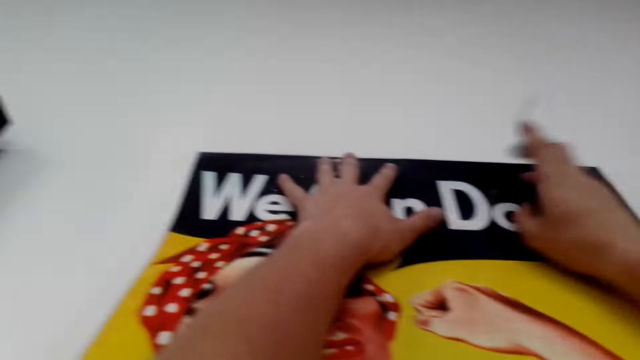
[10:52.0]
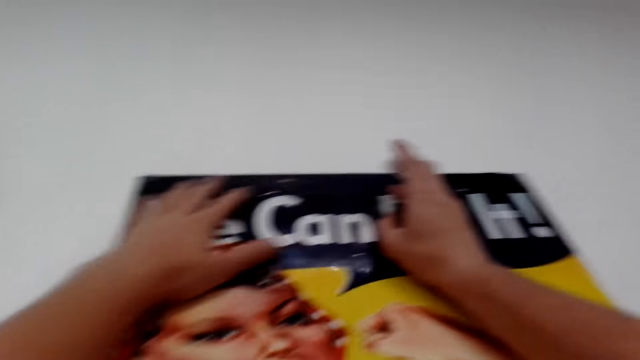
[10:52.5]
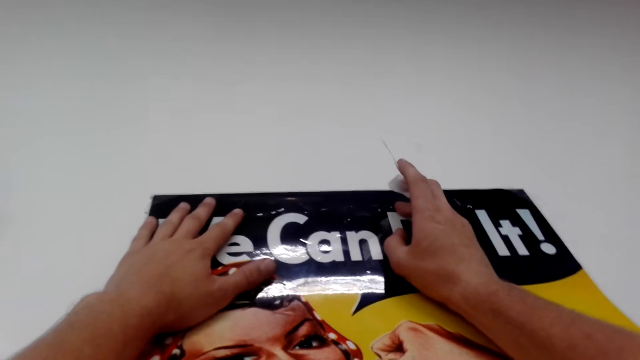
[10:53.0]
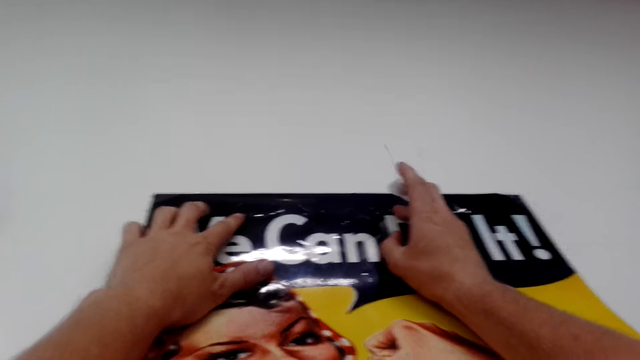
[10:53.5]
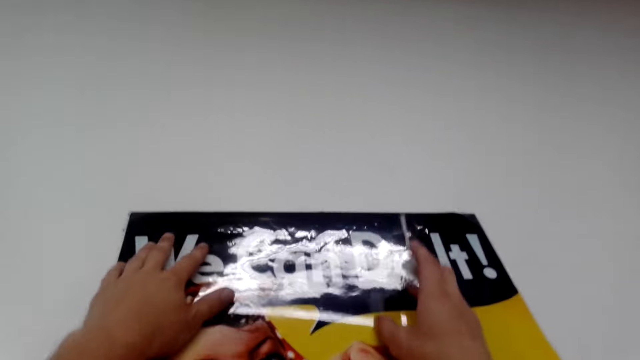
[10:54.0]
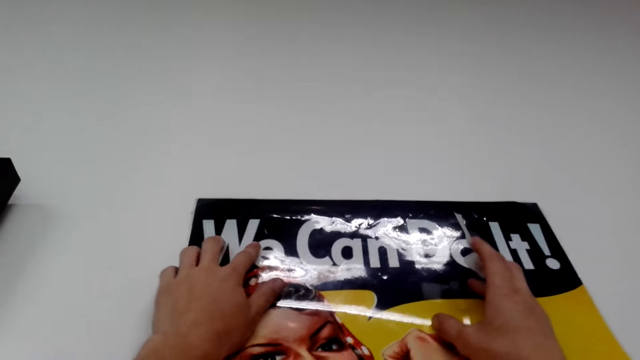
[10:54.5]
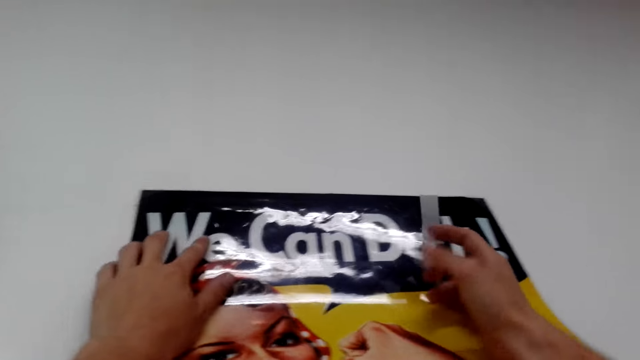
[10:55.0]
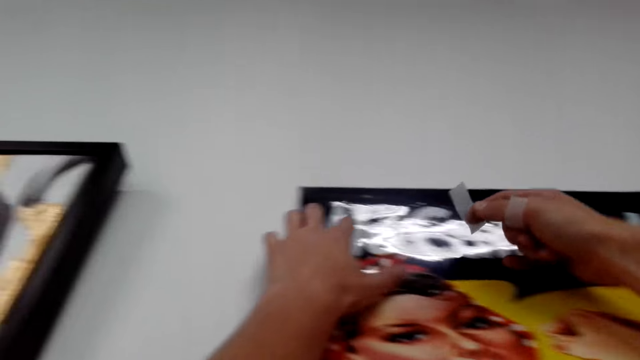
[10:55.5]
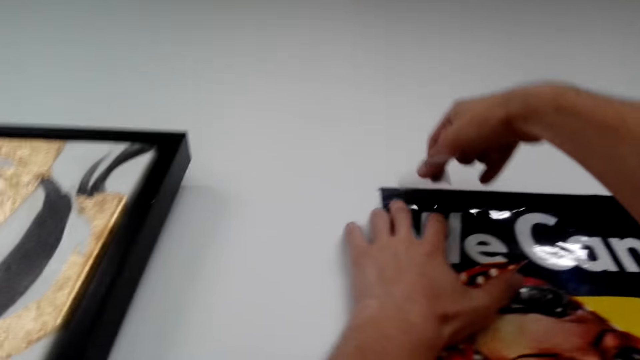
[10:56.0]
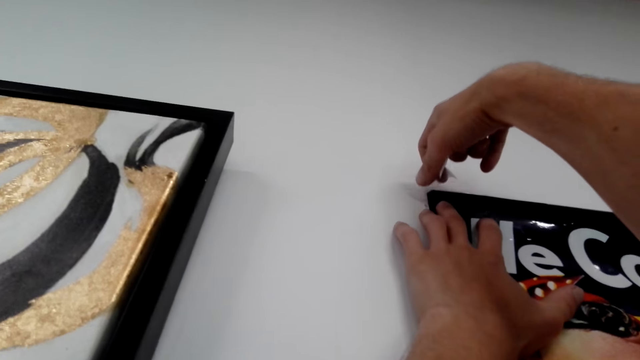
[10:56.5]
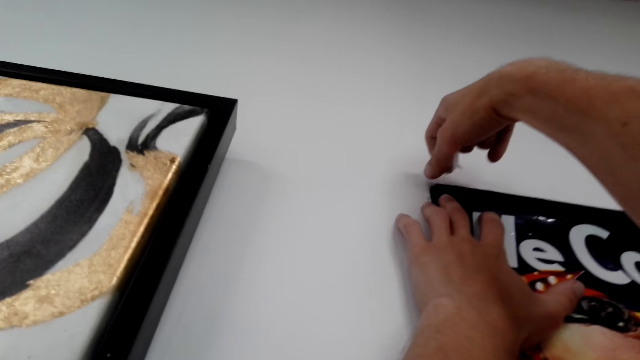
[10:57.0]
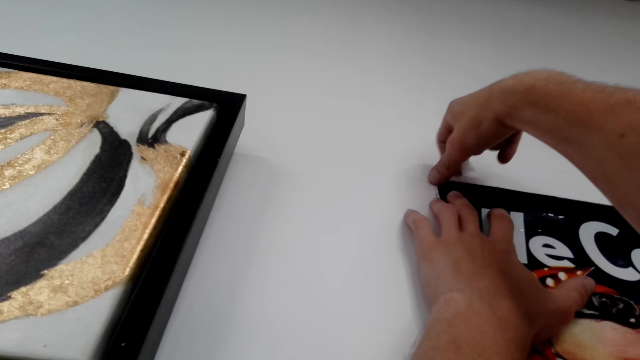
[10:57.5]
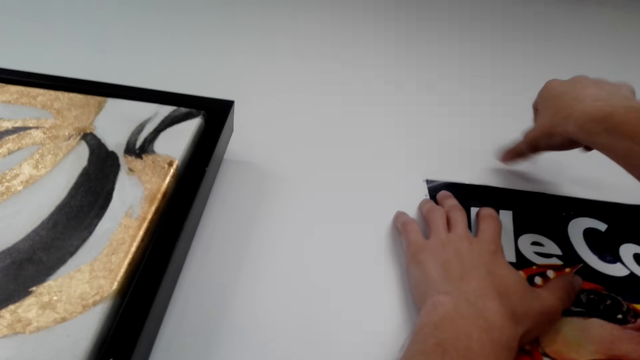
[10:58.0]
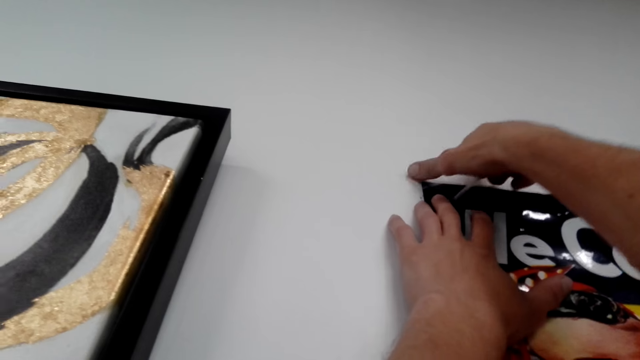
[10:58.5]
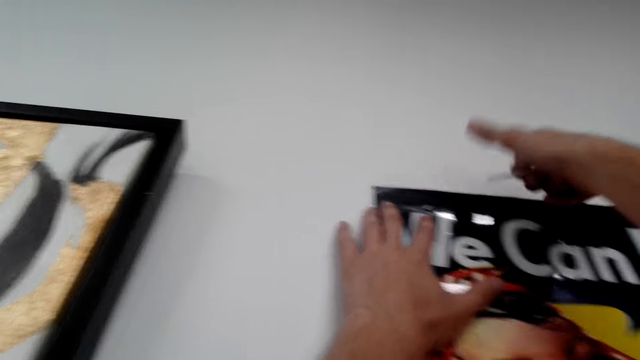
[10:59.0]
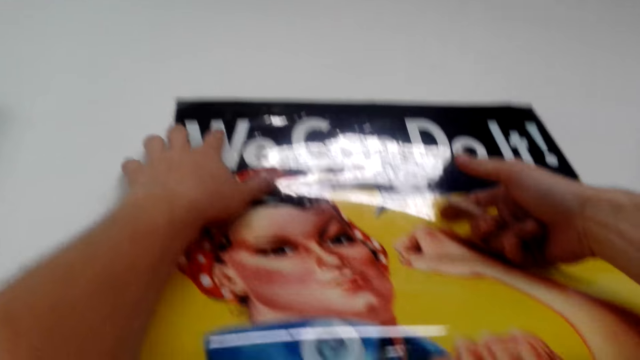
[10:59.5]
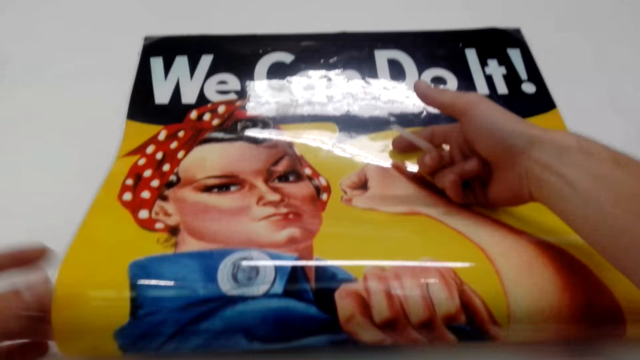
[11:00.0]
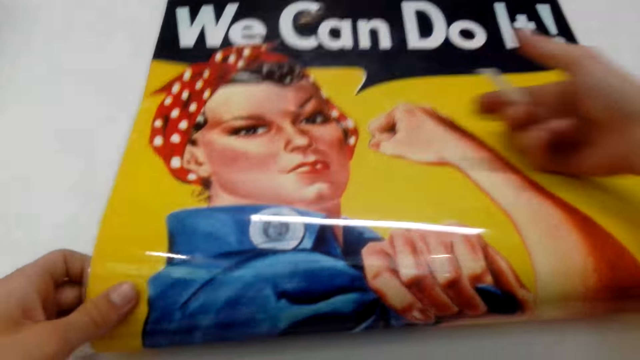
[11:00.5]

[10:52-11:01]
The camera wearer aligns the wall art paper well on the wall. He fixes the wall art paper with cello tape on the wall. He puts the seal tape with his right hand on the wall and the portrait art.

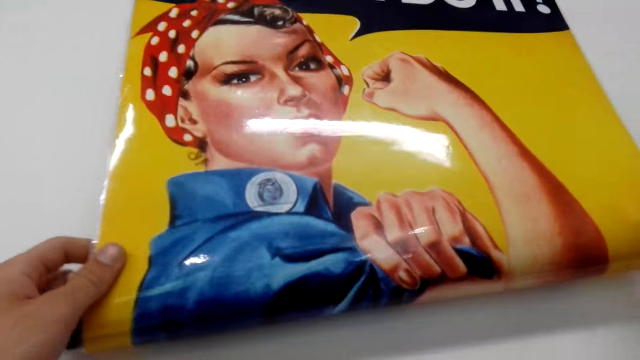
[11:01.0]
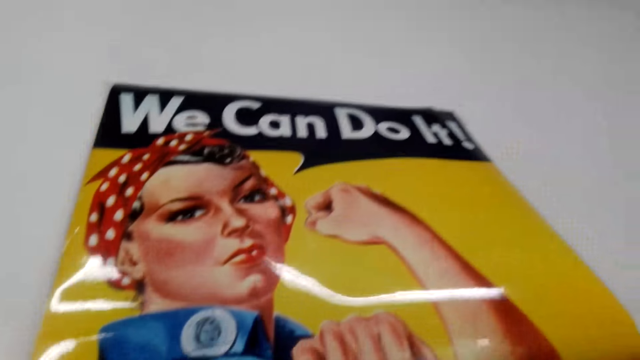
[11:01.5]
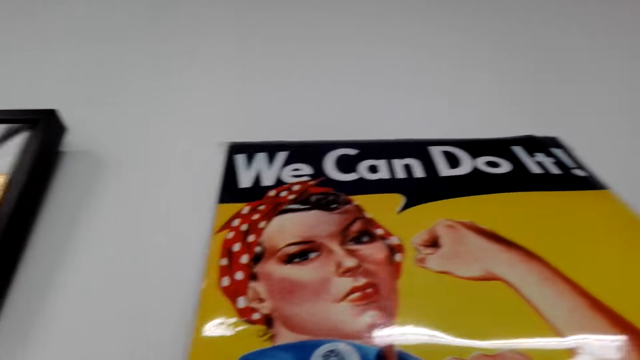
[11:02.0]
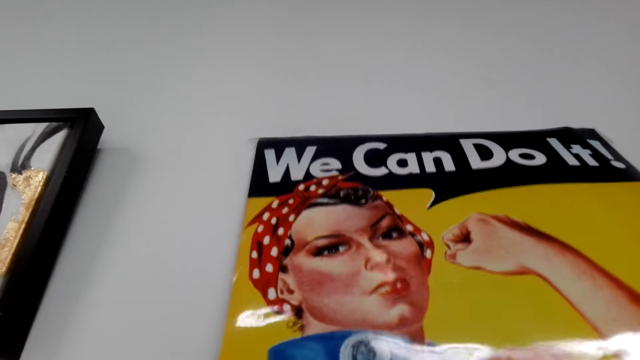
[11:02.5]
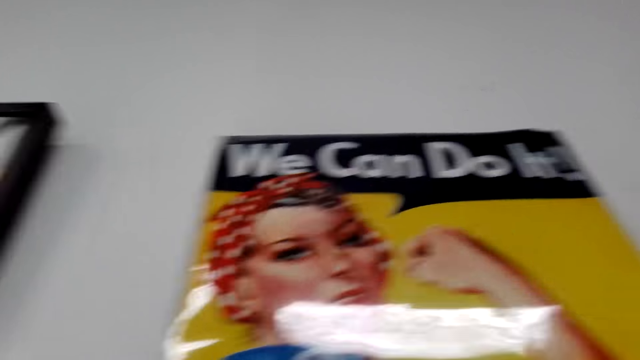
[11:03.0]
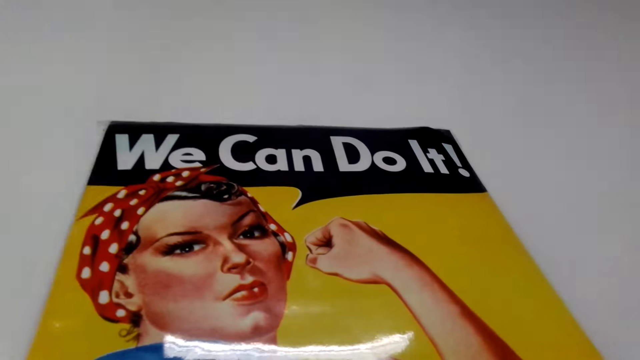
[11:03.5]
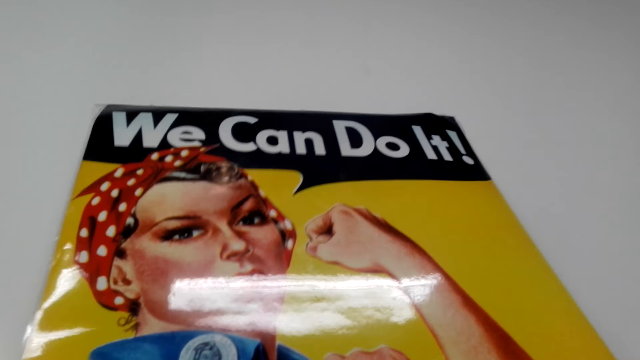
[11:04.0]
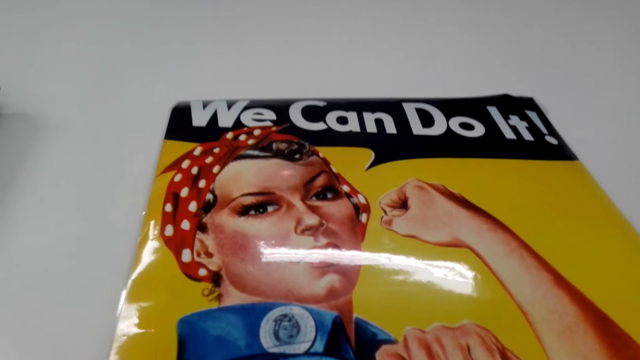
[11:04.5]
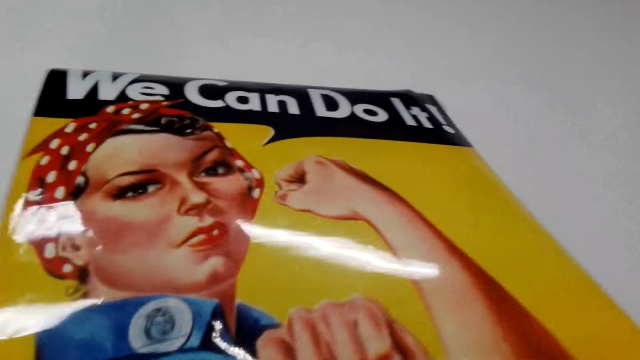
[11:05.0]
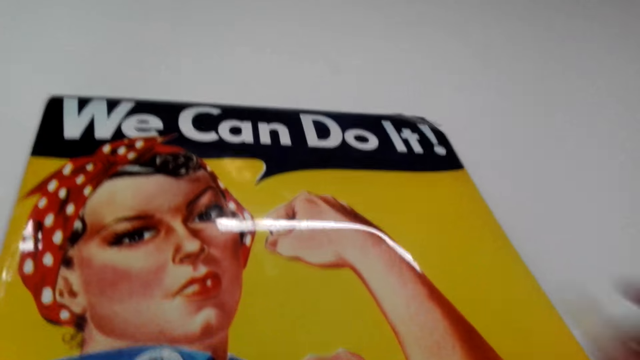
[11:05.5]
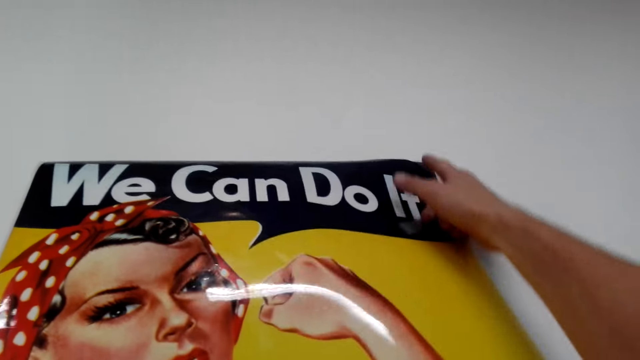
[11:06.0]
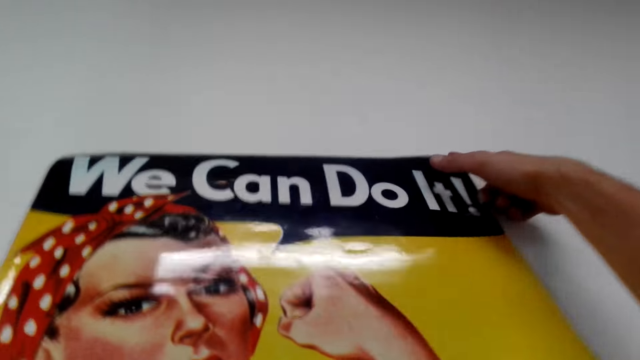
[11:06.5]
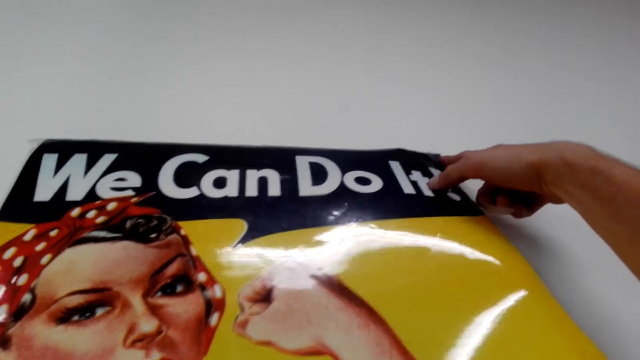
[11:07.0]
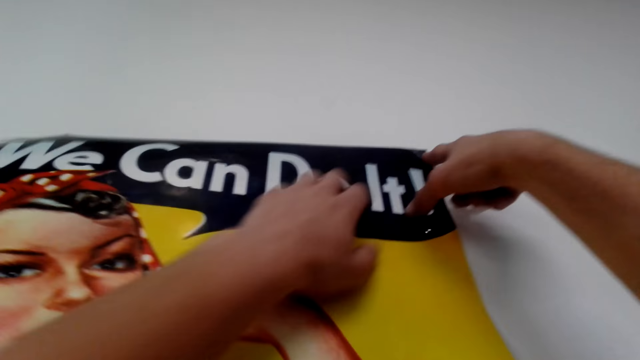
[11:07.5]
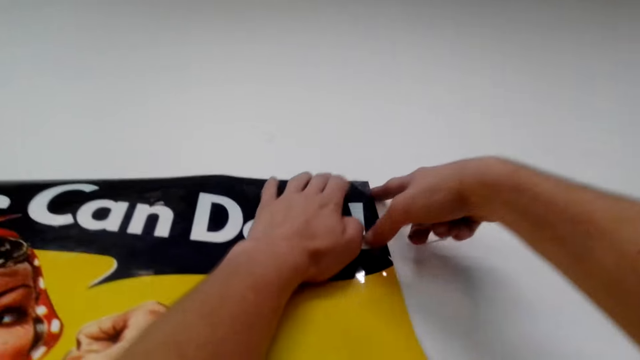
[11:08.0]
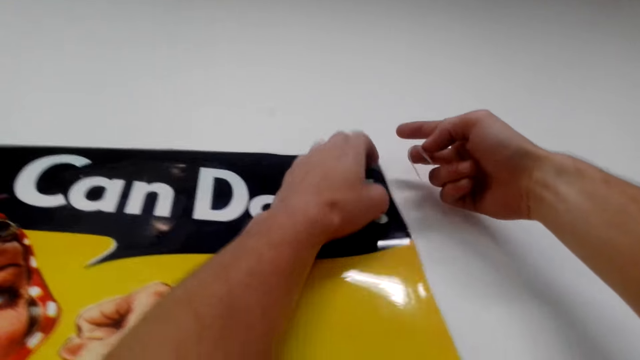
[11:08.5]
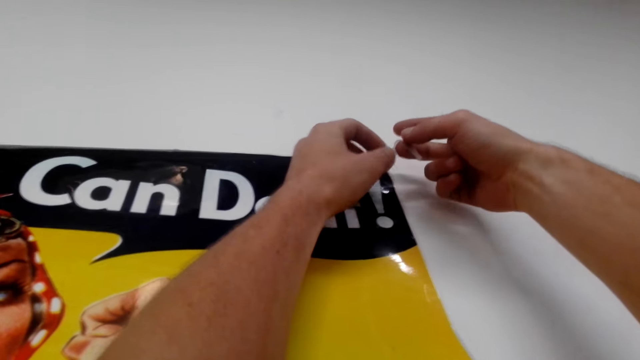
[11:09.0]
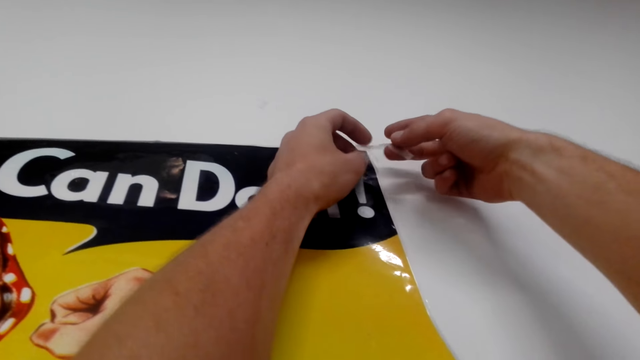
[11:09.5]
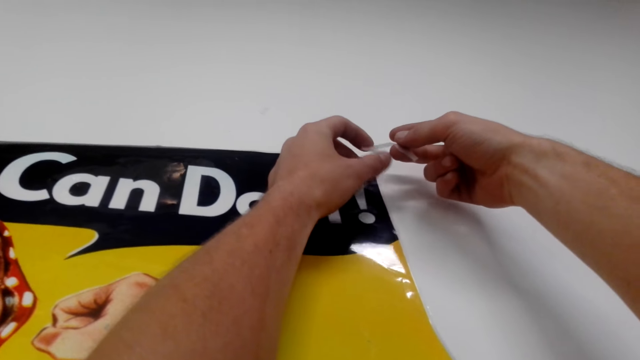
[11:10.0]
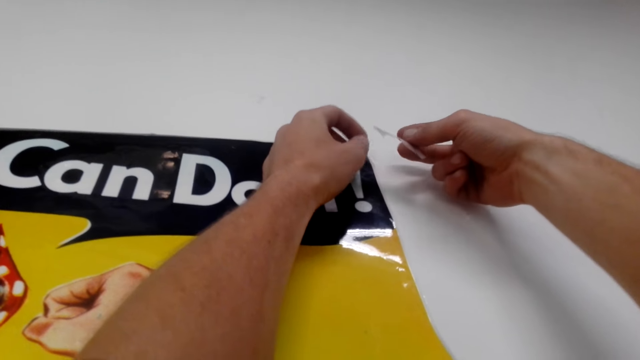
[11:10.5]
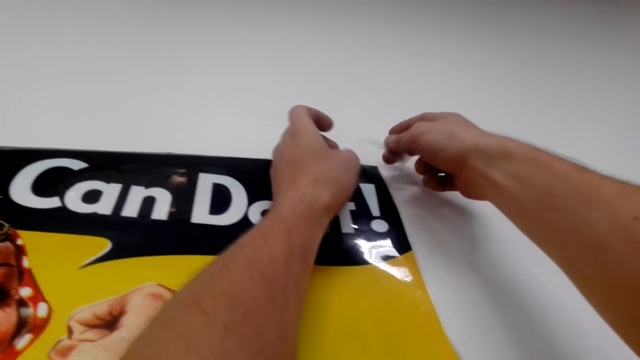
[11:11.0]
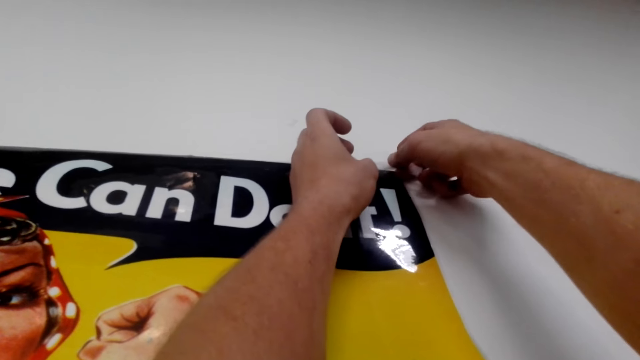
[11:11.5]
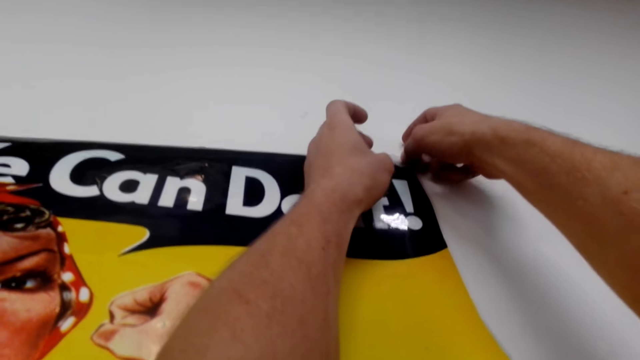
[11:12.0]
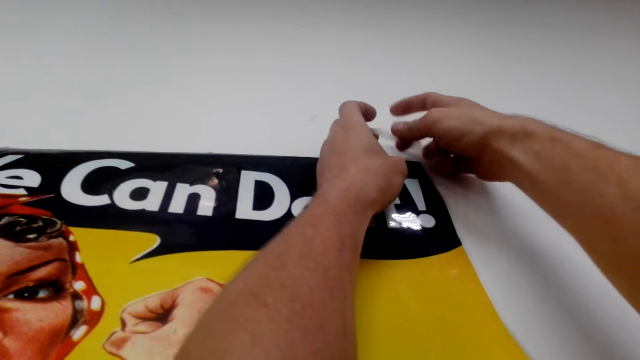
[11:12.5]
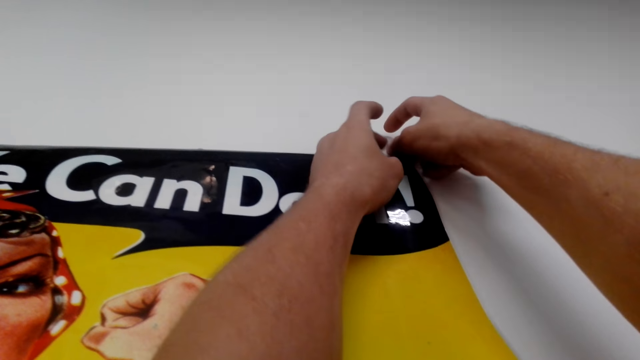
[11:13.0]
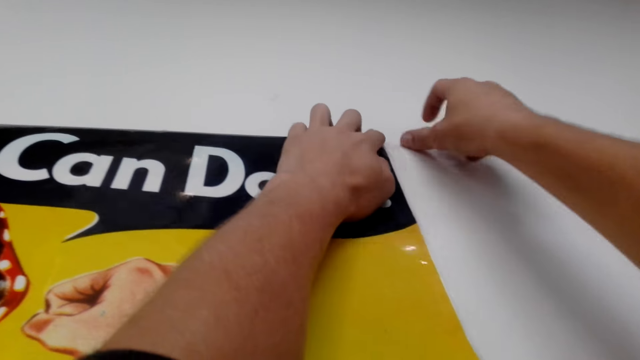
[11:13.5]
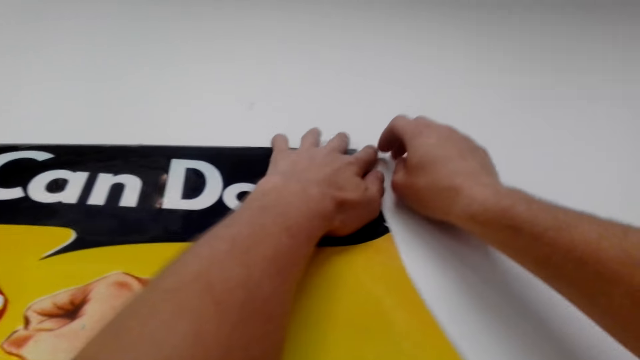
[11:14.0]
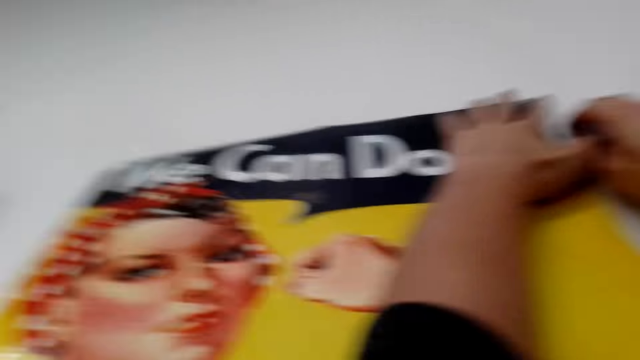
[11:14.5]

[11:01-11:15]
The camera wearer fixes the wall art paper edges with cello tape. He fixes the wall art paper on the wall with cello tape. He touches the portrait art with both his hands. He holds the wall art paper edge. He holds the cello tape well. He puts the seal tape with his right hand on the wall and the portrait art. He fixes the wall art paper with cello tape.
